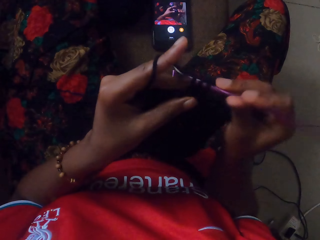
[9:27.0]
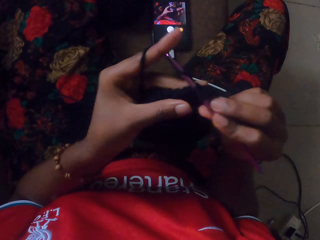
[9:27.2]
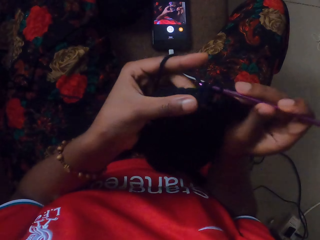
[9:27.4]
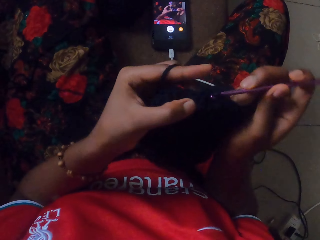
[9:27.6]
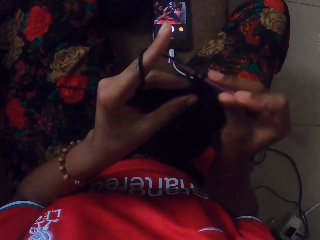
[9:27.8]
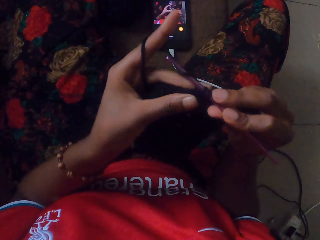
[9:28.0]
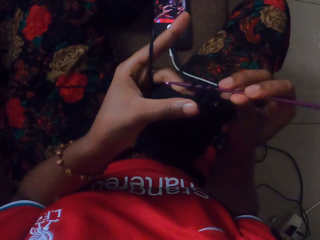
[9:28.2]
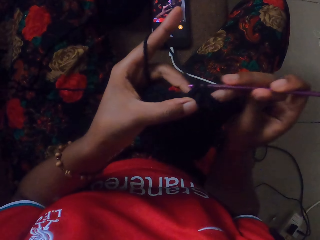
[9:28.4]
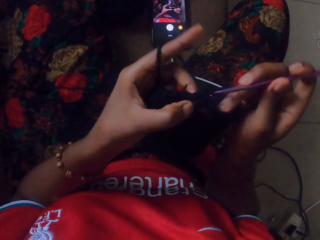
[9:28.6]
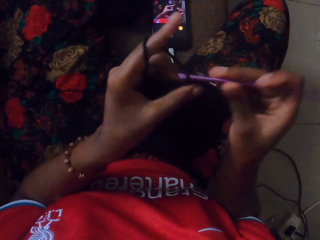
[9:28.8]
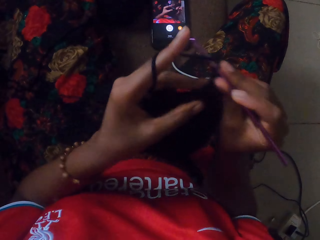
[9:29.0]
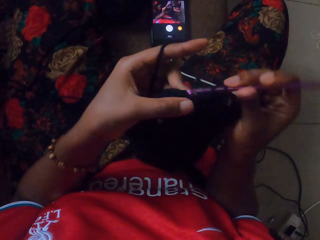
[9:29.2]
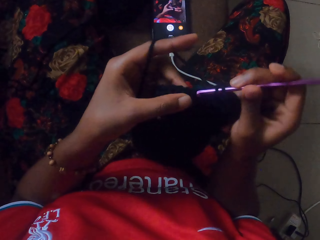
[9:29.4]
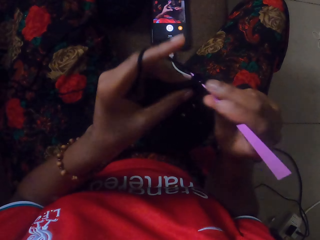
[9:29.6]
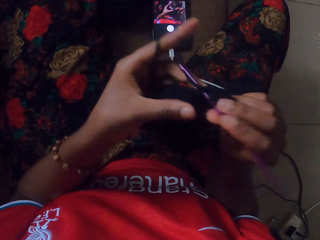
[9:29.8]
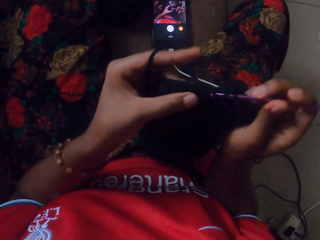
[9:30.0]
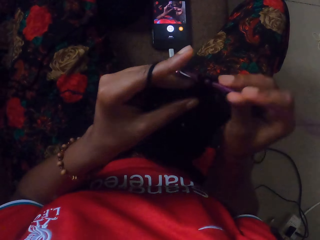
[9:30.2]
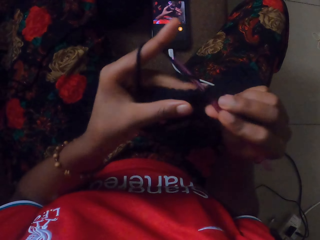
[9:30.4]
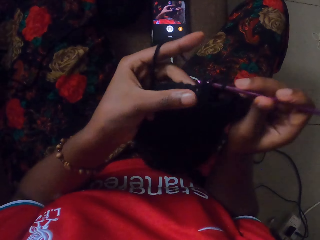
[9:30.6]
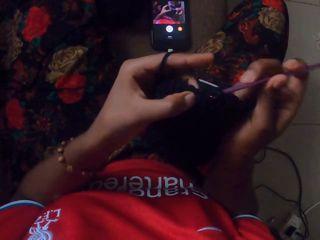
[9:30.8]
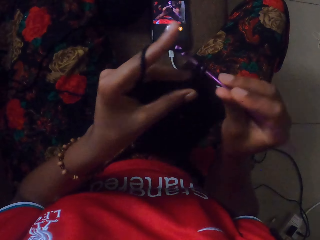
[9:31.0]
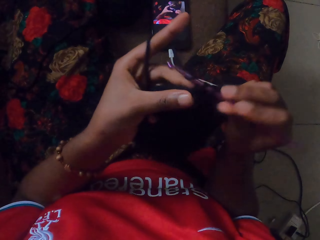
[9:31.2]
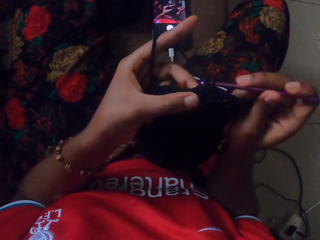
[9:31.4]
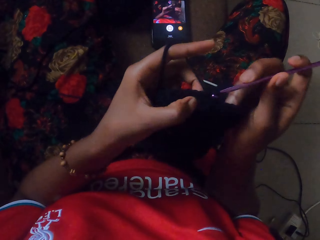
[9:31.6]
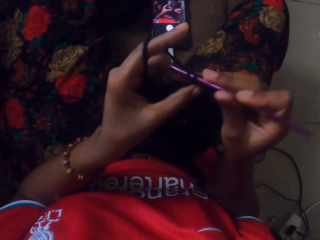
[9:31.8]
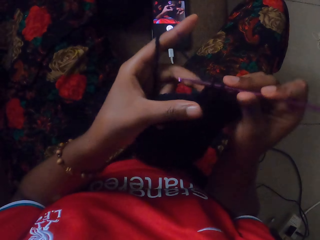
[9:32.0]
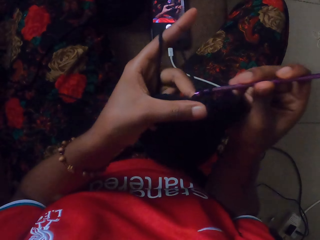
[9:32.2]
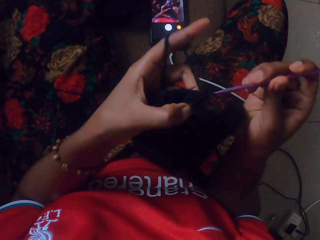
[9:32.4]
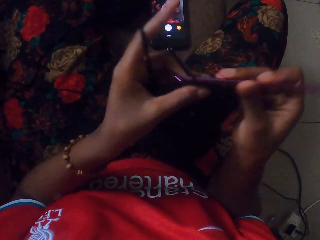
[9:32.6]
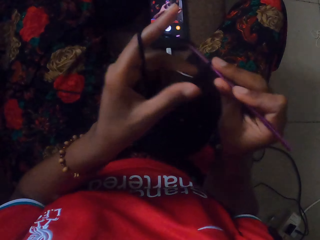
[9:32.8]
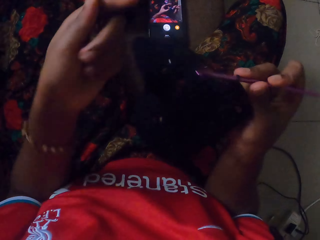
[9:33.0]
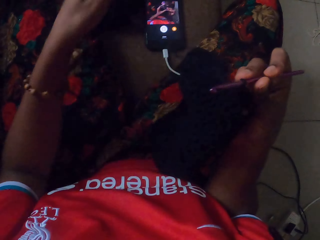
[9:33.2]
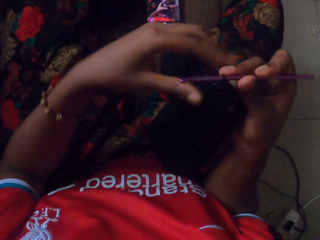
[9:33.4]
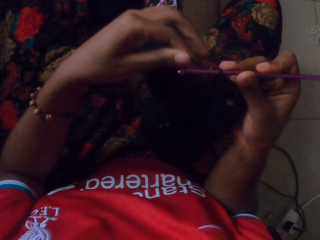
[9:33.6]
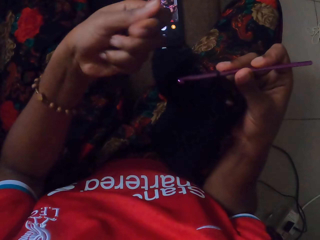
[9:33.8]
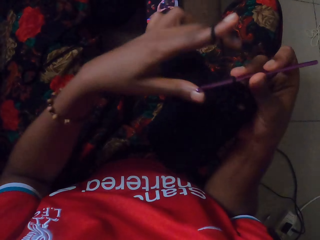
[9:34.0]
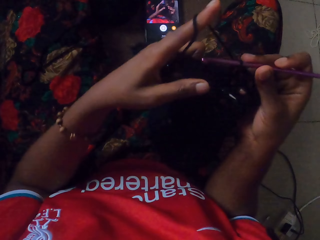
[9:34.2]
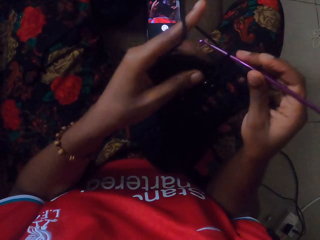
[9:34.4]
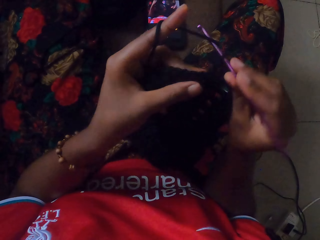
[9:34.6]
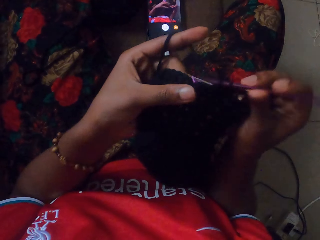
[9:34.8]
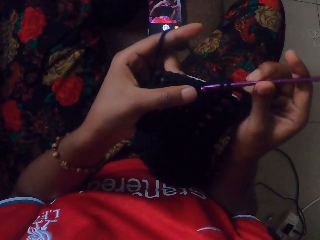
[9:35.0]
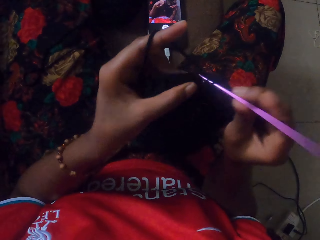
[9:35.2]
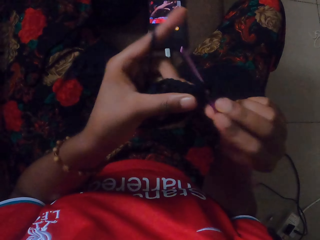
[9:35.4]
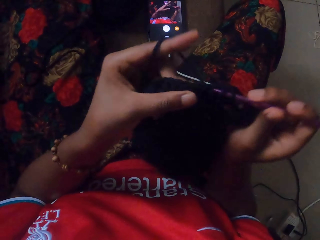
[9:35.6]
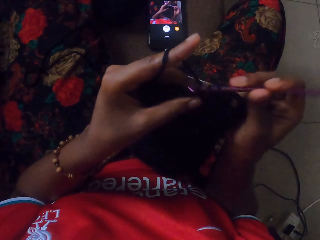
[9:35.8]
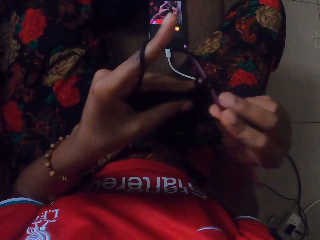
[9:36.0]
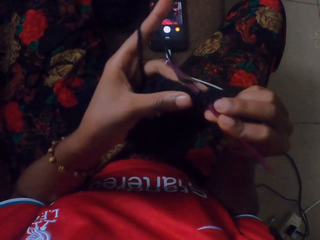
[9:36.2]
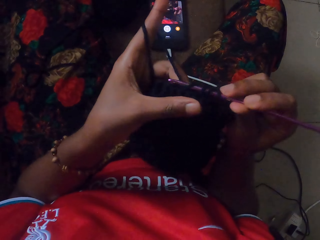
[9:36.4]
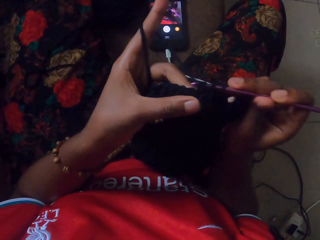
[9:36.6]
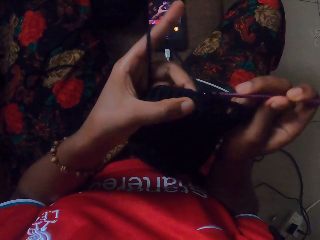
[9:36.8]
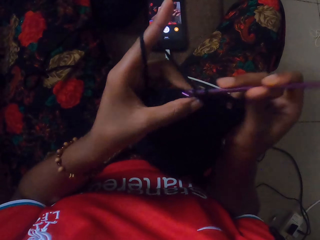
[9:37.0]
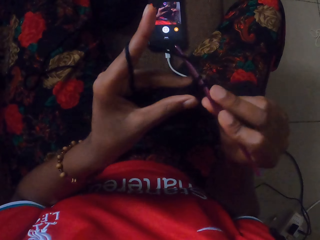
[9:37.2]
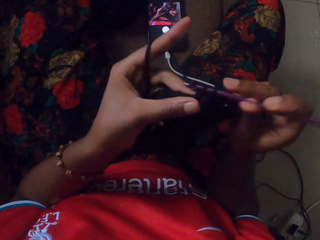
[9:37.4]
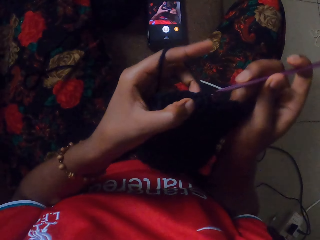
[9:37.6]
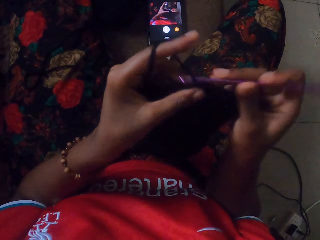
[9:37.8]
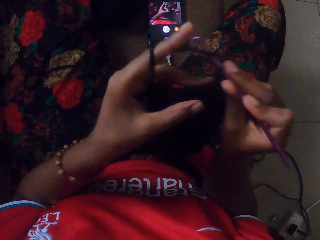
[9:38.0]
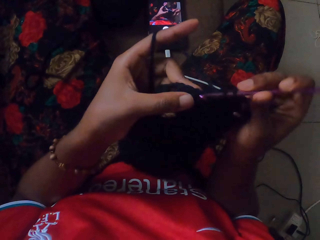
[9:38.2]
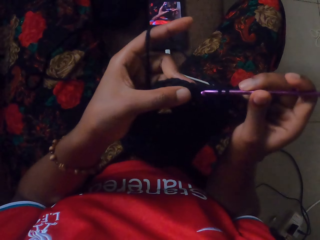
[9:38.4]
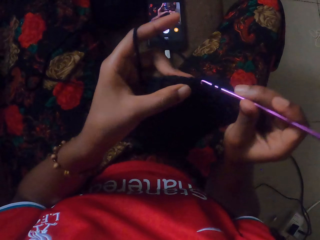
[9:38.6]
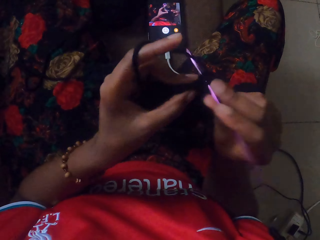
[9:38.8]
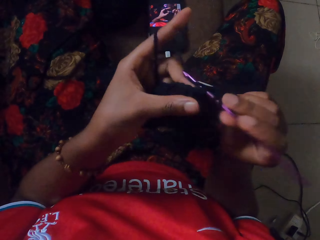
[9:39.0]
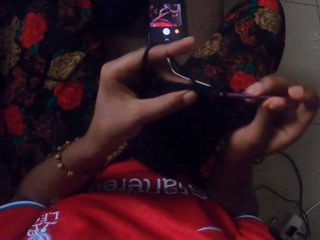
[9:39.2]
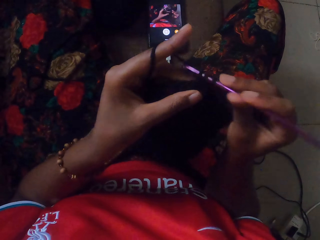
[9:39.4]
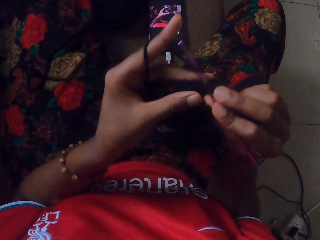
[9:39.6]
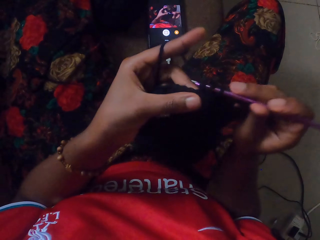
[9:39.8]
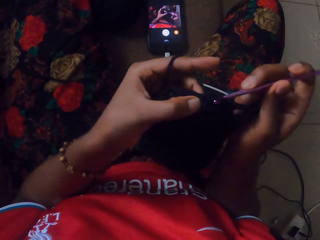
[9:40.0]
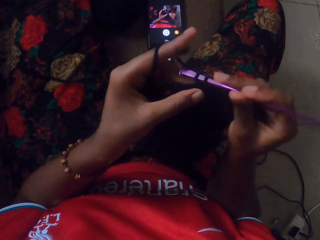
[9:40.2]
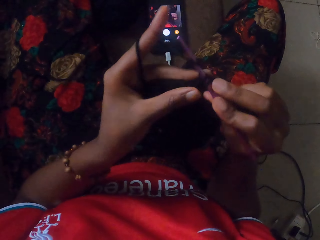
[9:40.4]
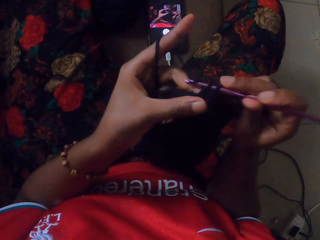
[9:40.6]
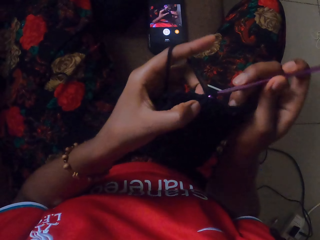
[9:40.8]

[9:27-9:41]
The camera wearer pulls the wool with her left hand. She rolls the yarn on the finger. She crochets the yarn in her left hand with the crochet hook in her right hand.

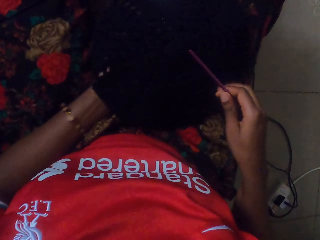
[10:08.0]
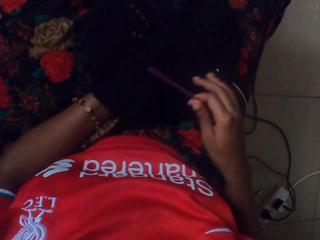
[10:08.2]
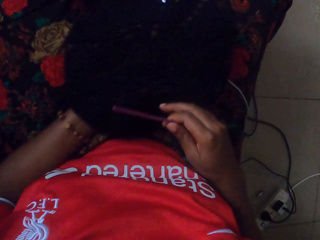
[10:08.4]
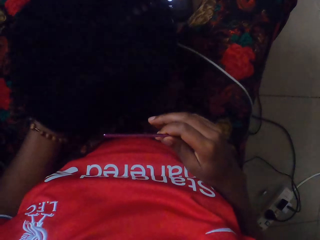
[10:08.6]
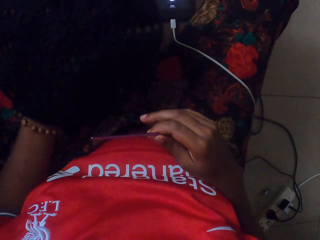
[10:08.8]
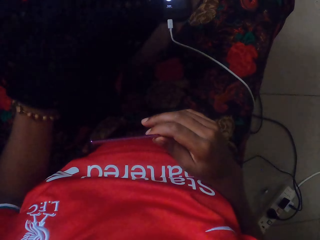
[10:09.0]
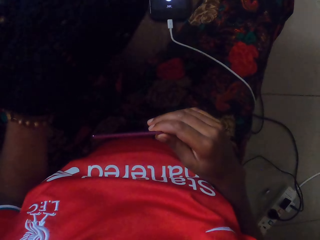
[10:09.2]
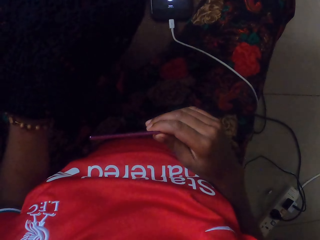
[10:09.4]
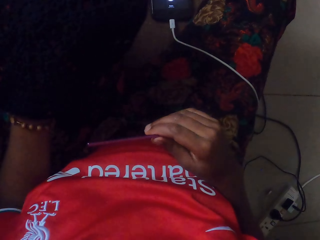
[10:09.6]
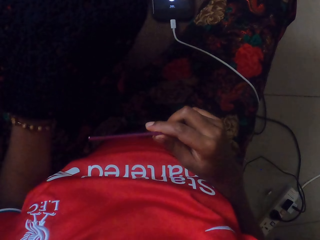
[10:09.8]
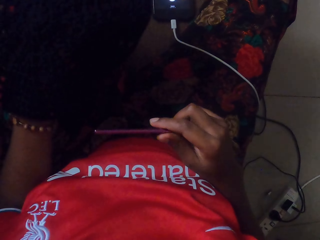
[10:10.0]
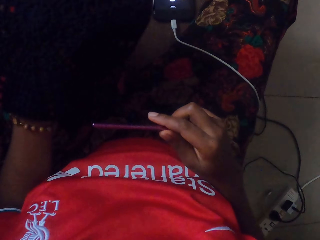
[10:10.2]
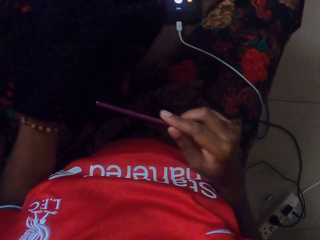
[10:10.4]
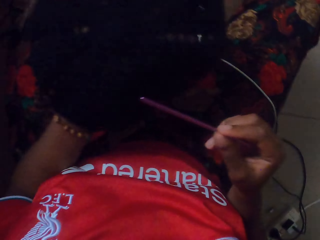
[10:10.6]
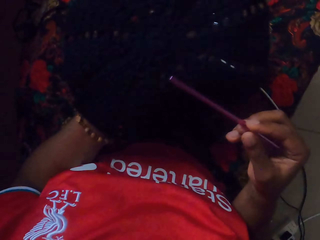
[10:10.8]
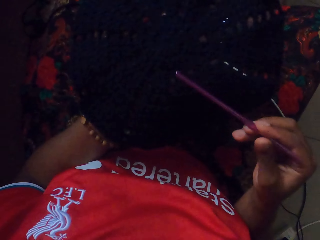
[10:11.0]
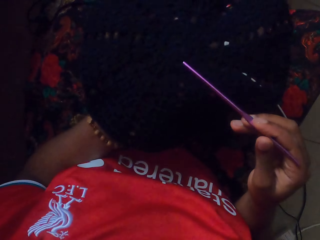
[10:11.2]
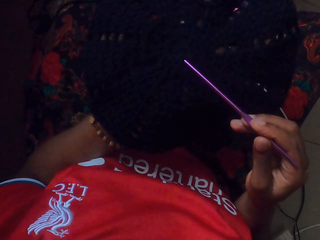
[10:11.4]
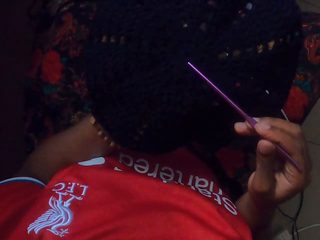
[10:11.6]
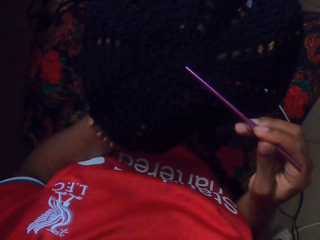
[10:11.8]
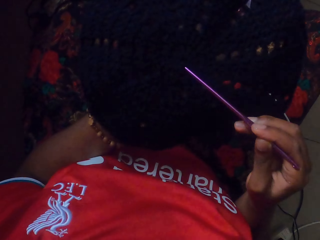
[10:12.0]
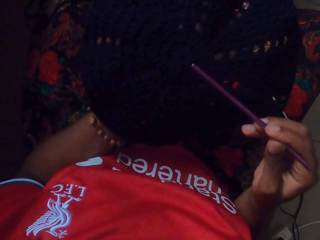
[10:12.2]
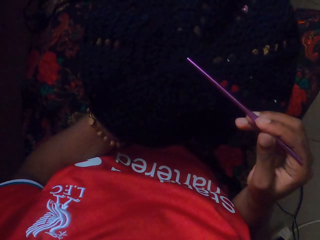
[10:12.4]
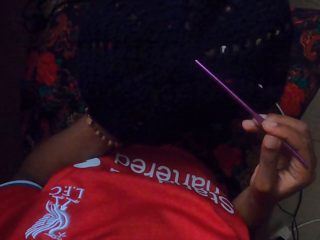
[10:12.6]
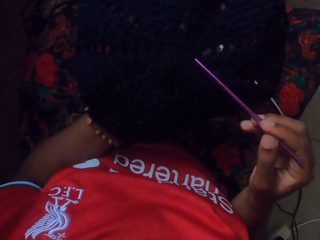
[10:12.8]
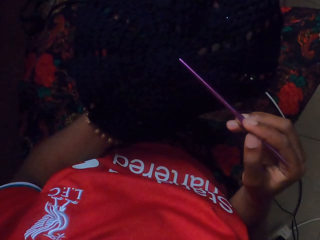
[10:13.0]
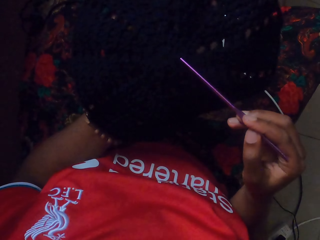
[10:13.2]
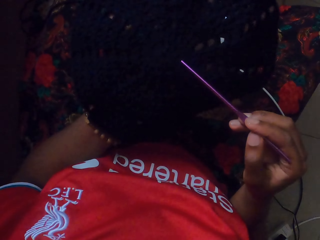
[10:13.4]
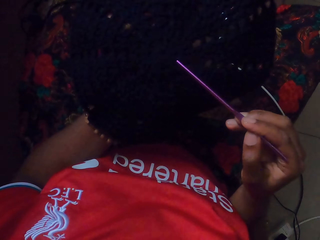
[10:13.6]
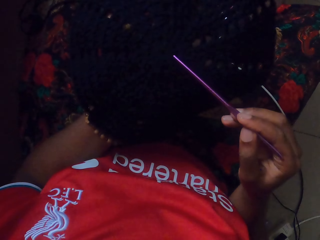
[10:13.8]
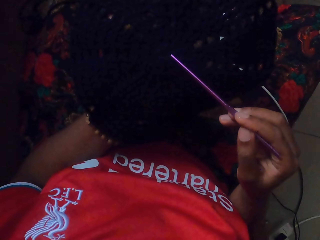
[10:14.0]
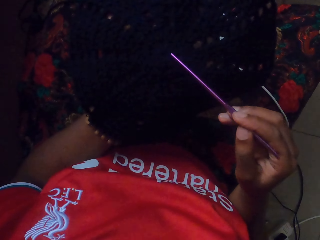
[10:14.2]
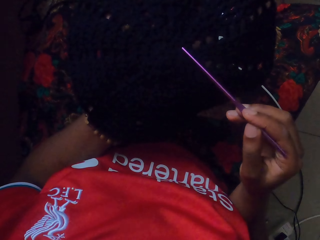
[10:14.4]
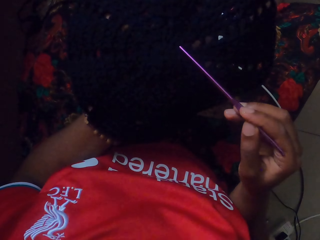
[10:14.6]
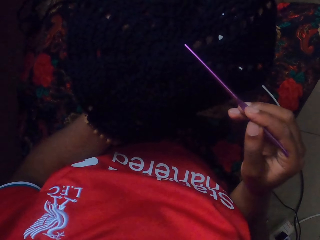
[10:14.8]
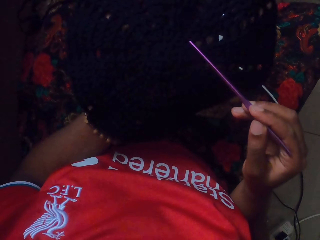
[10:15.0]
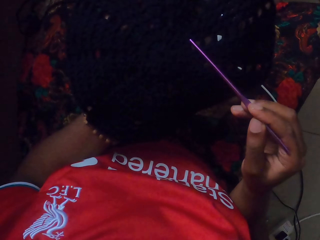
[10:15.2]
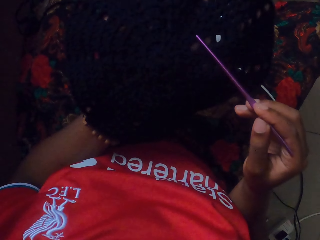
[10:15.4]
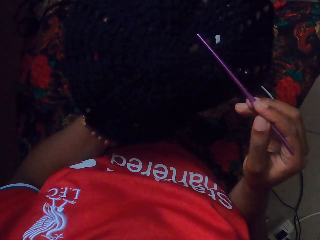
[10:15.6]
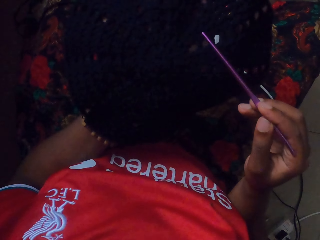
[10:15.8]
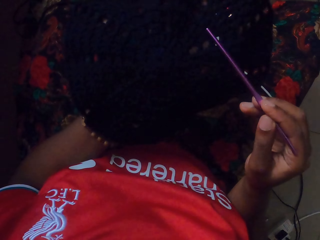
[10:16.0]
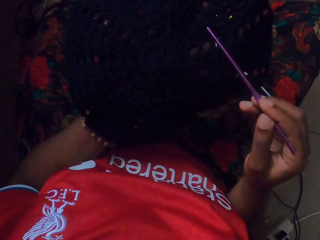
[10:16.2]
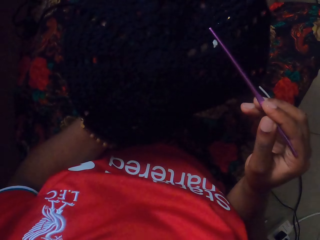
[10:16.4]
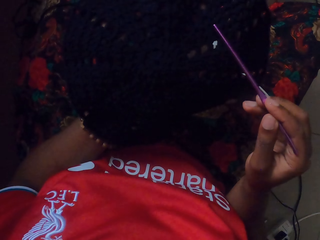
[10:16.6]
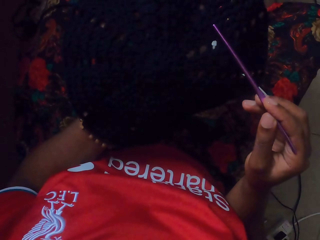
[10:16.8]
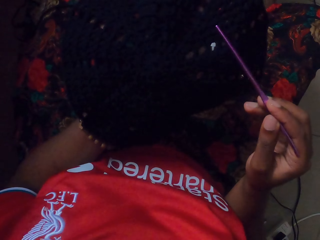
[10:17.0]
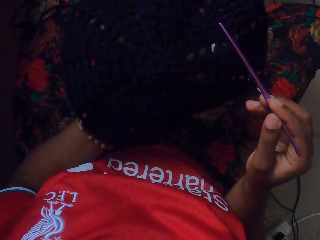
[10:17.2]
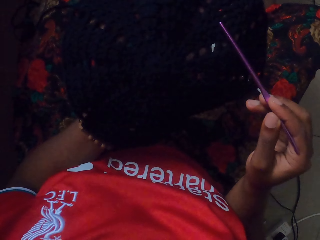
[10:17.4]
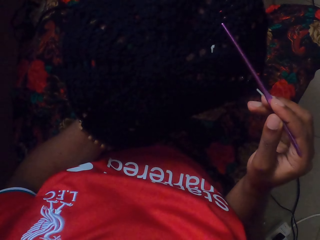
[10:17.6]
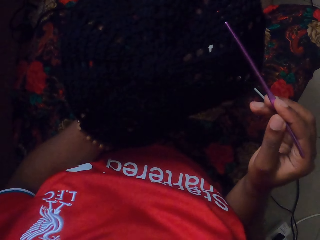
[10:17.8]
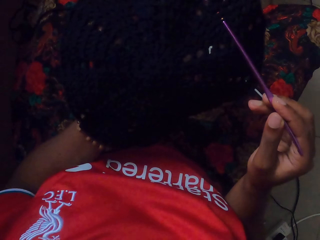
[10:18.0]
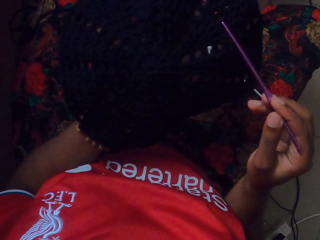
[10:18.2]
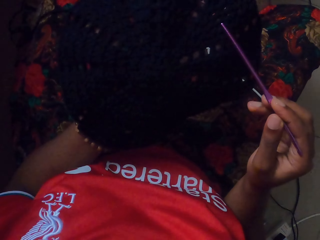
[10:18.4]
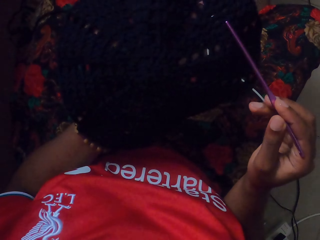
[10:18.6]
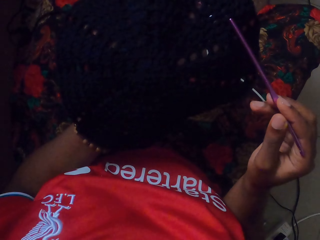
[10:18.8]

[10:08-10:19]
The camera wearer picks up the crocheted yarn from her right lap with her left hand. She holds the crochet. She points on the crochet with the hook. She counts stitches on the crocheted yarn with the crochet hook in her right hand.
